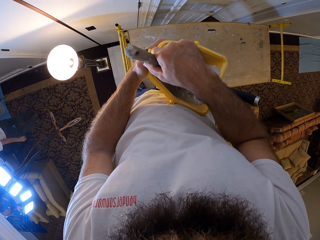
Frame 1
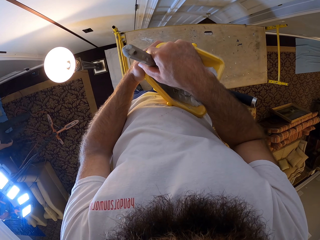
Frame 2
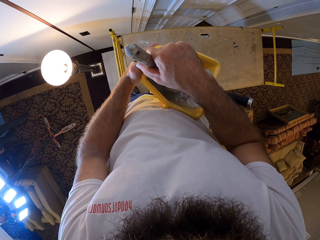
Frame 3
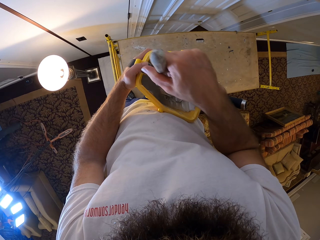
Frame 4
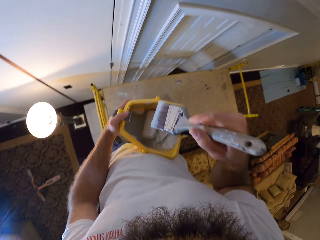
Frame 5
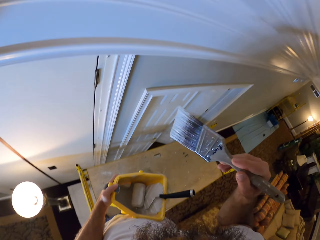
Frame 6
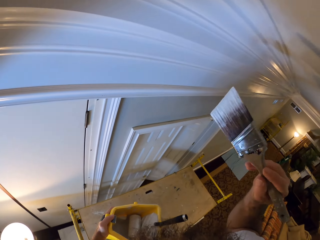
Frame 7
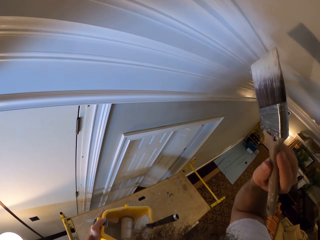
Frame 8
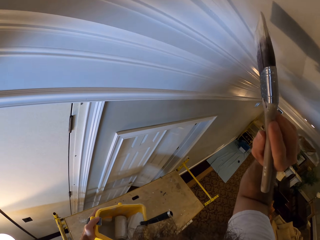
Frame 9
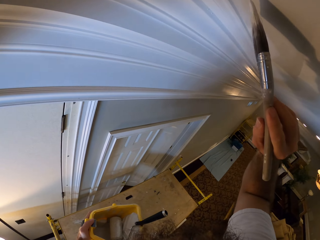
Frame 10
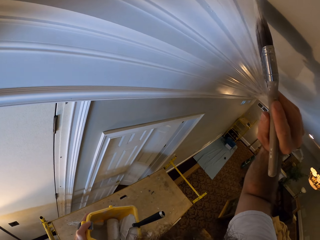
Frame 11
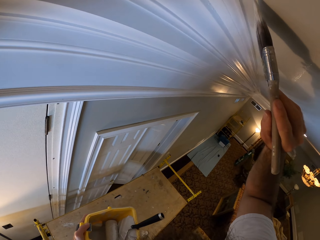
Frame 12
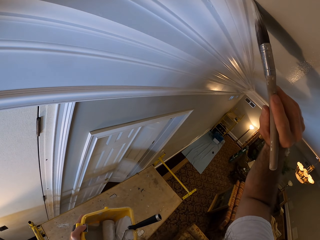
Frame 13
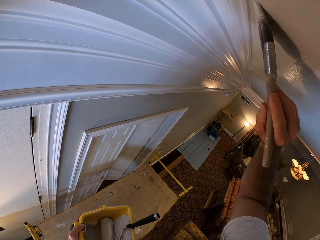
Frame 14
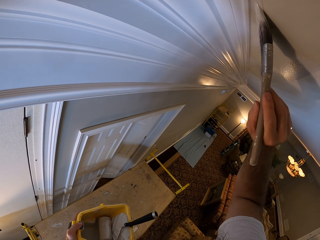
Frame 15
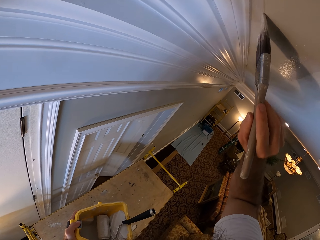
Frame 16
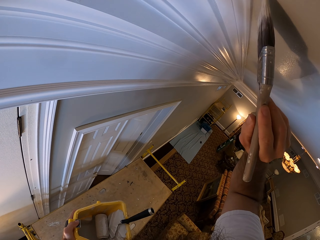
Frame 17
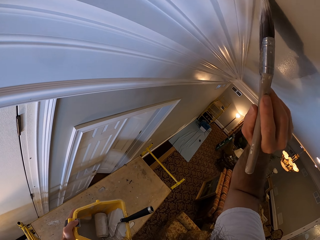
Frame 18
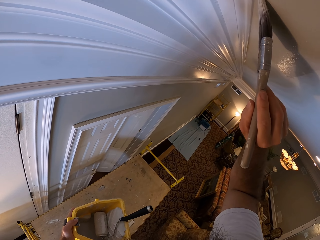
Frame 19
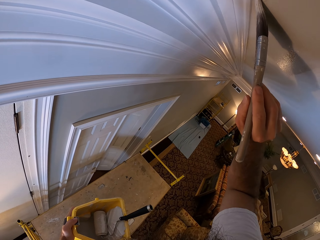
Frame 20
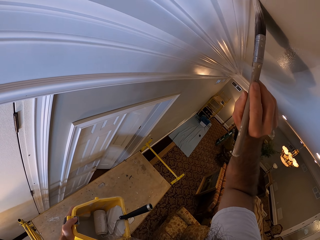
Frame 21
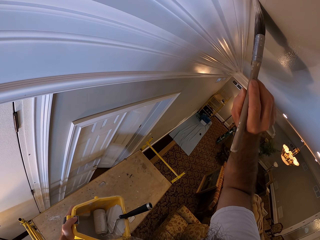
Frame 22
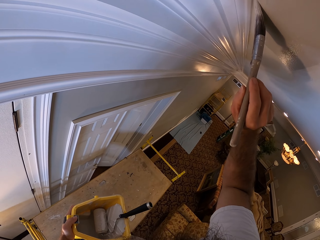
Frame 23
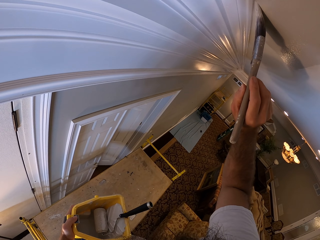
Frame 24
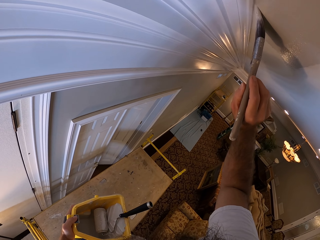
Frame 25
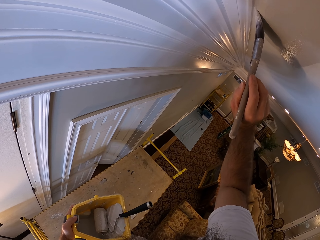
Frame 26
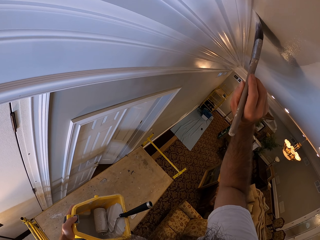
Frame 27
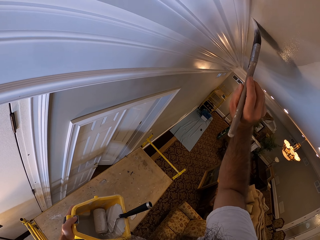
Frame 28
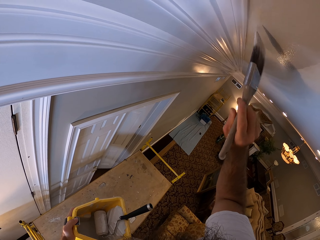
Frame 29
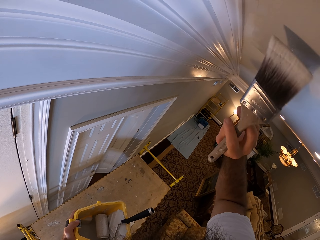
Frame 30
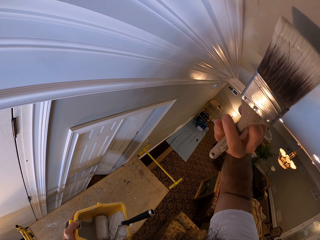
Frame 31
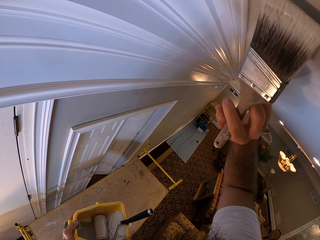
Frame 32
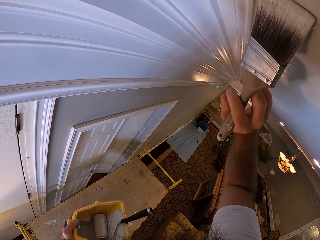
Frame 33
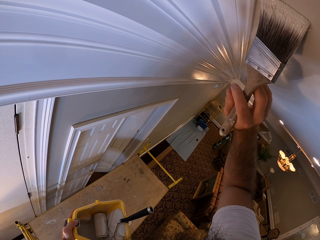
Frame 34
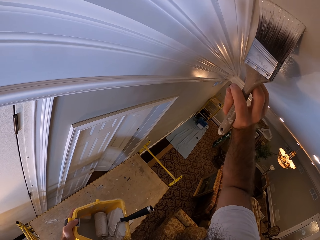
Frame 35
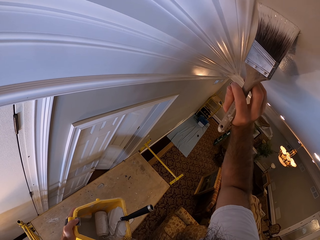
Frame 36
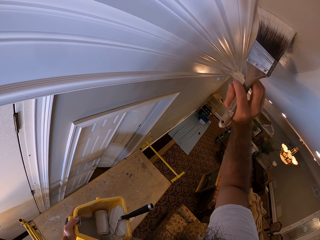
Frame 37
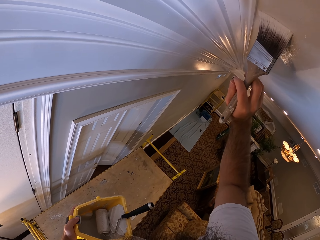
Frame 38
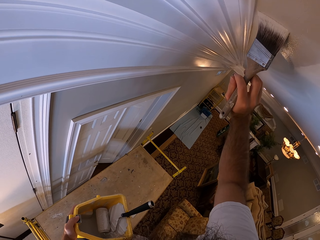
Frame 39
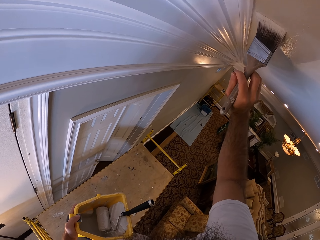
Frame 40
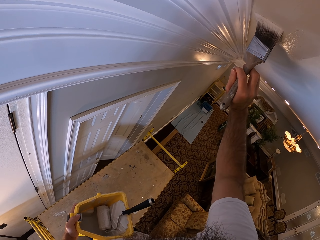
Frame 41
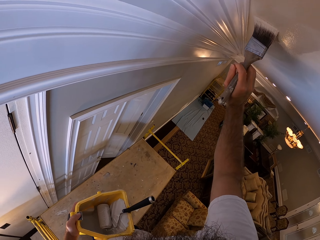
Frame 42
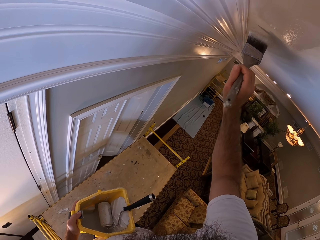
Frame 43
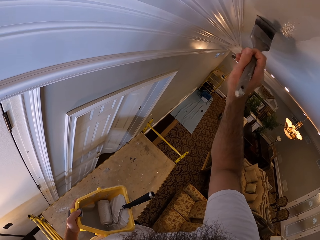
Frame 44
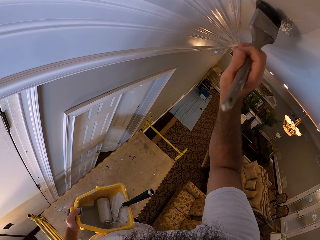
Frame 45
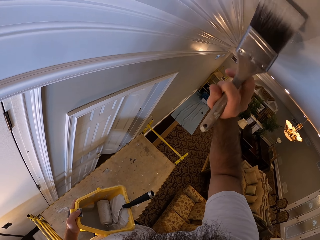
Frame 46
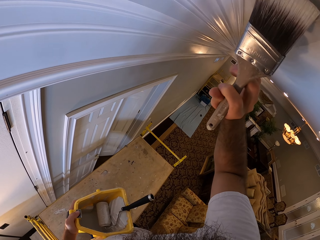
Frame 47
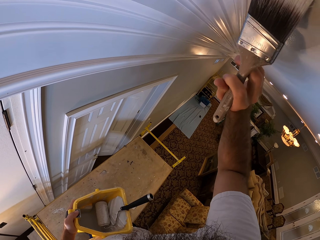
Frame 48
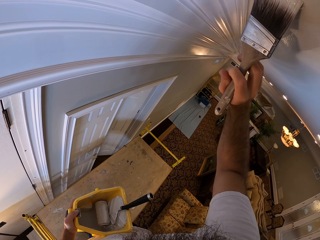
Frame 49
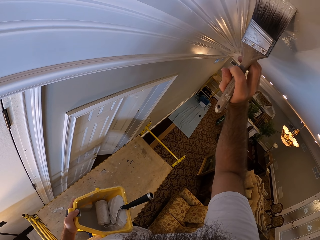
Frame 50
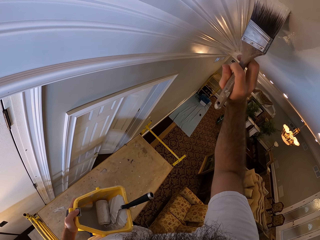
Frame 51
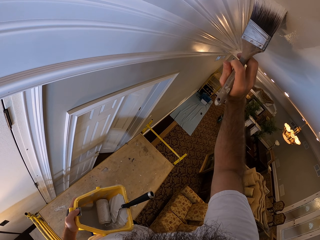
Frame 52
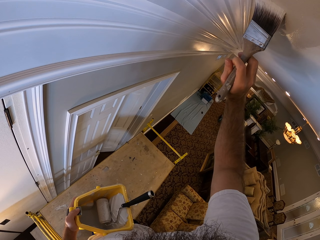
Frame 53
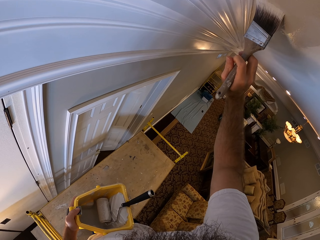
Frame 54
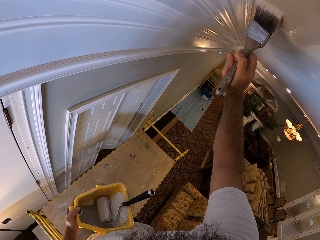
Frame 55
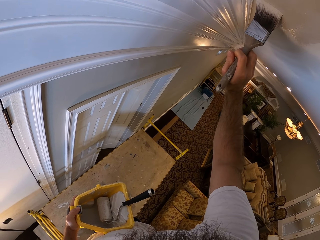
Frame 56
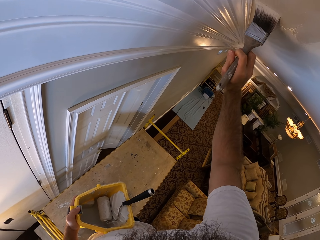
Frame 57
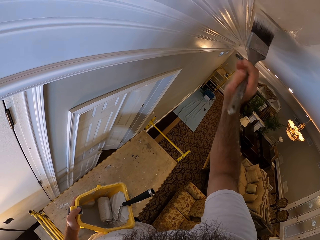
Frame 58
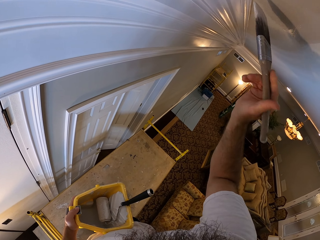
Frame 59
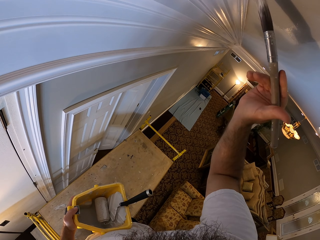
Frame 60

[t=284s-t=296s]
The camera wearer paints the ceiling with the paint brush in his right hand.

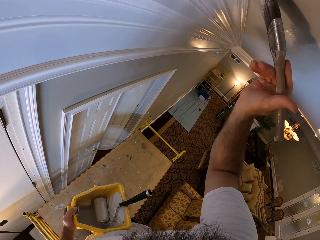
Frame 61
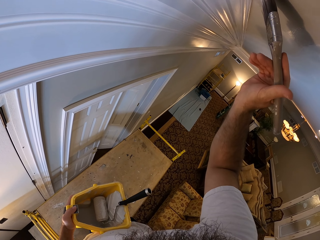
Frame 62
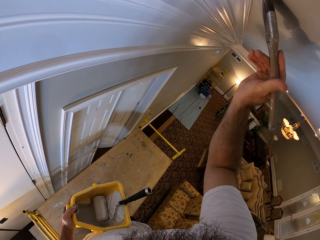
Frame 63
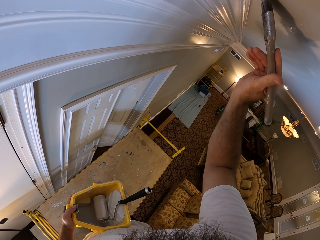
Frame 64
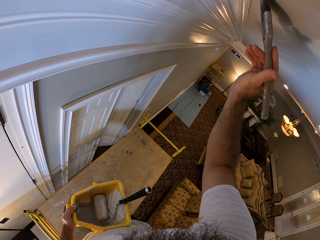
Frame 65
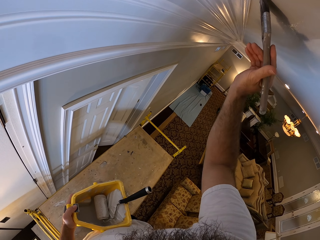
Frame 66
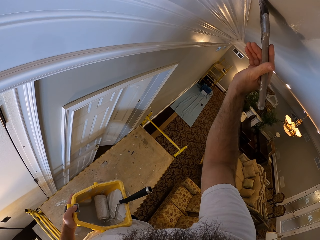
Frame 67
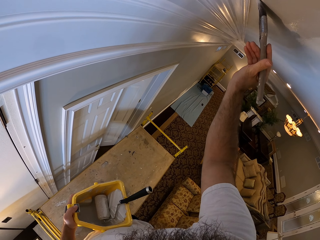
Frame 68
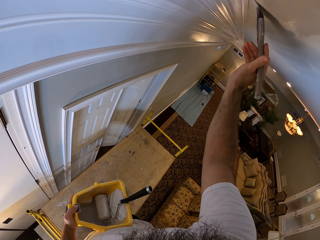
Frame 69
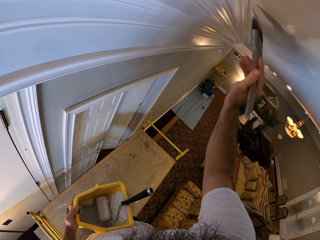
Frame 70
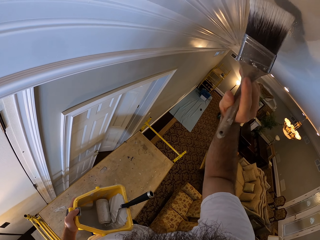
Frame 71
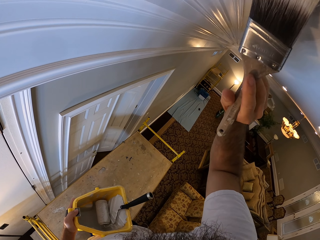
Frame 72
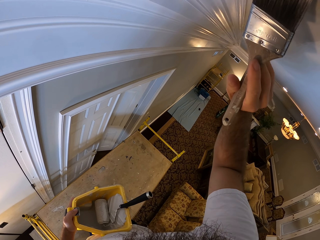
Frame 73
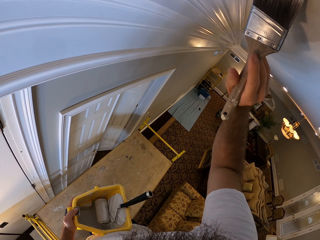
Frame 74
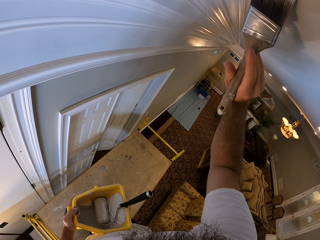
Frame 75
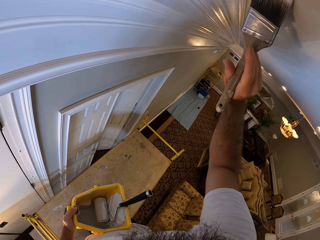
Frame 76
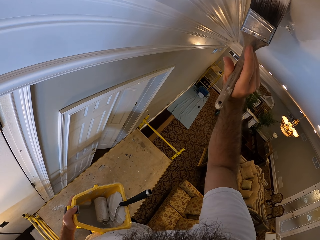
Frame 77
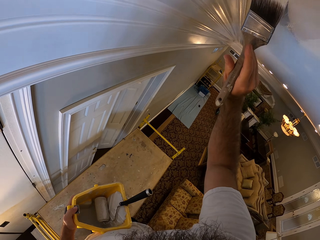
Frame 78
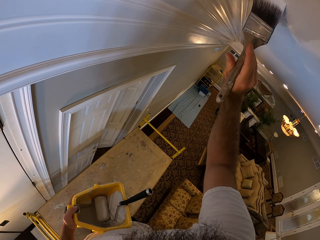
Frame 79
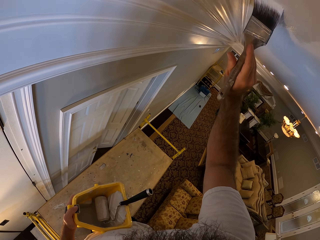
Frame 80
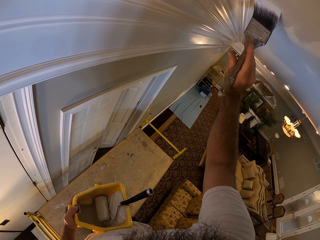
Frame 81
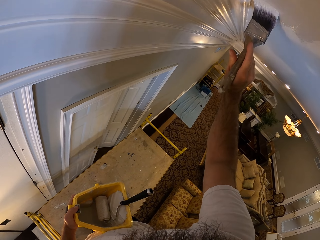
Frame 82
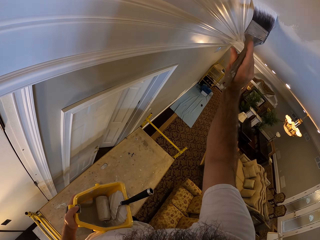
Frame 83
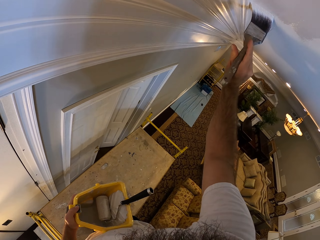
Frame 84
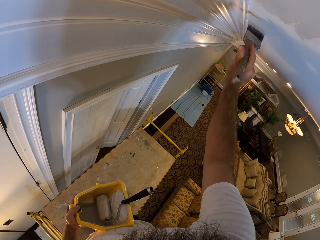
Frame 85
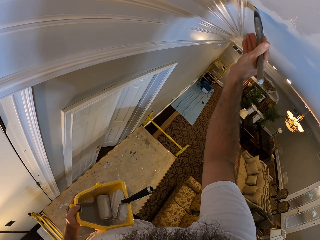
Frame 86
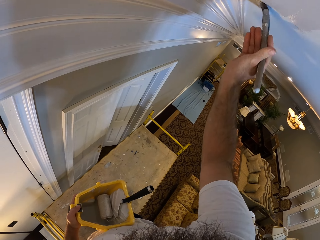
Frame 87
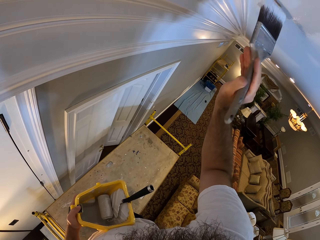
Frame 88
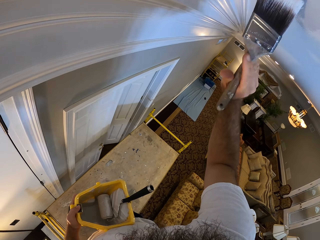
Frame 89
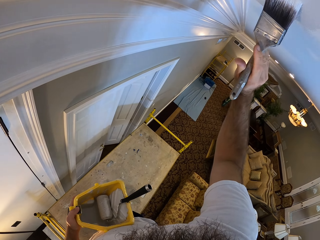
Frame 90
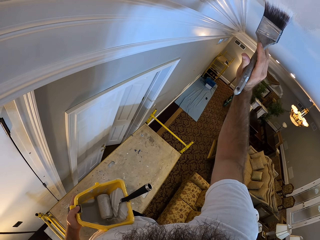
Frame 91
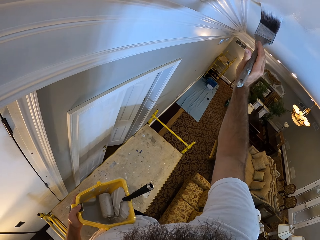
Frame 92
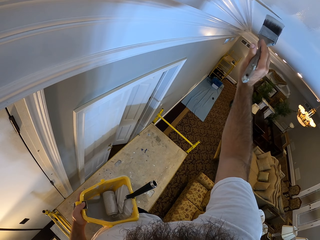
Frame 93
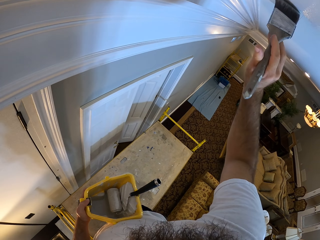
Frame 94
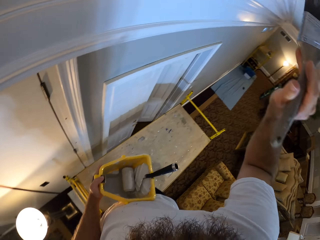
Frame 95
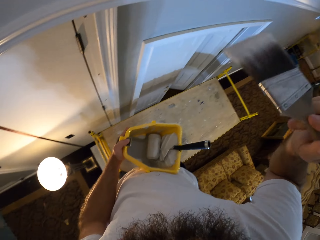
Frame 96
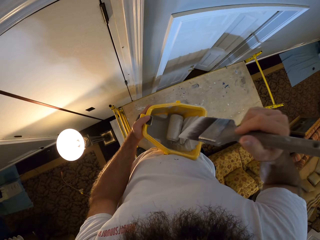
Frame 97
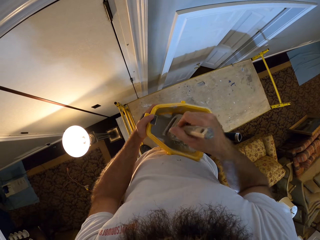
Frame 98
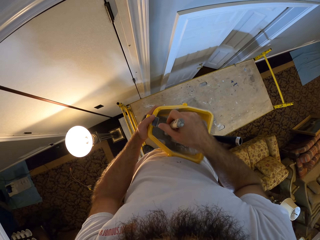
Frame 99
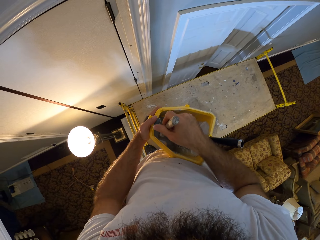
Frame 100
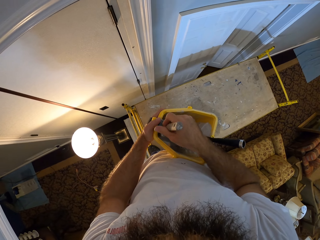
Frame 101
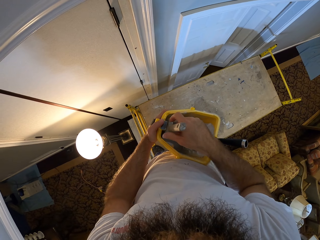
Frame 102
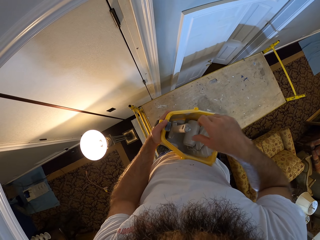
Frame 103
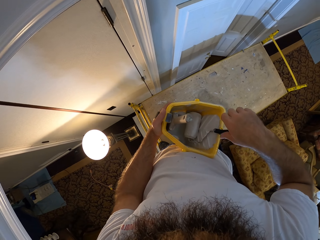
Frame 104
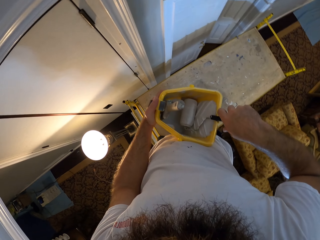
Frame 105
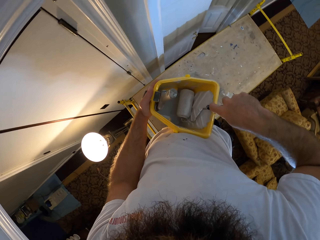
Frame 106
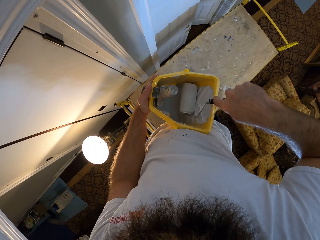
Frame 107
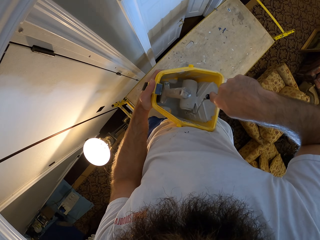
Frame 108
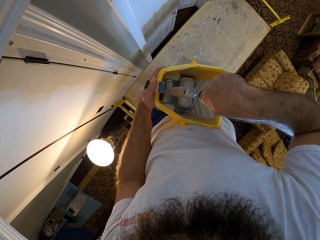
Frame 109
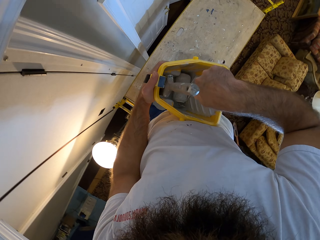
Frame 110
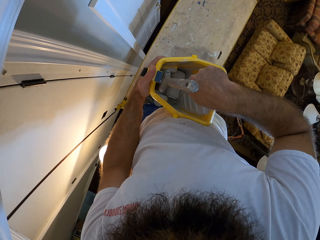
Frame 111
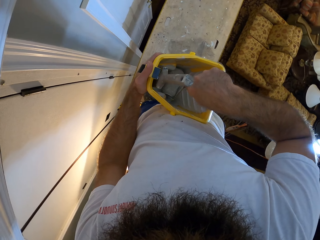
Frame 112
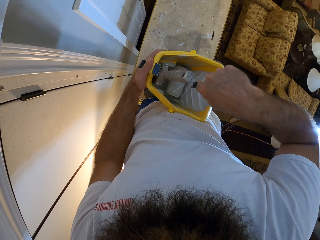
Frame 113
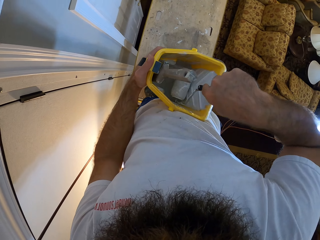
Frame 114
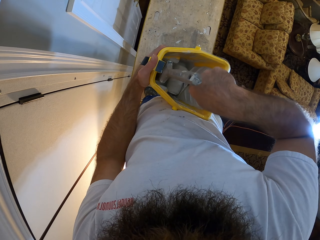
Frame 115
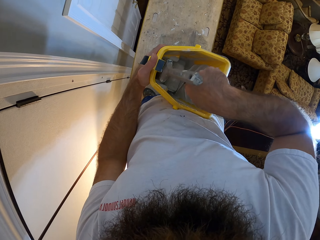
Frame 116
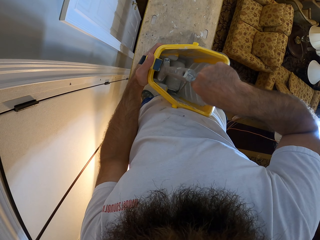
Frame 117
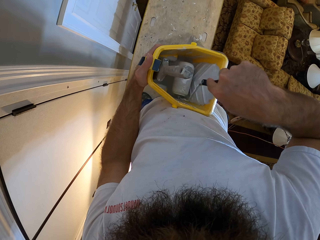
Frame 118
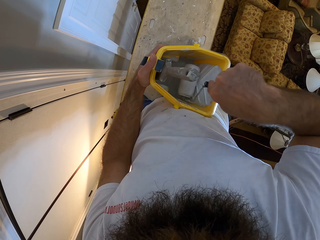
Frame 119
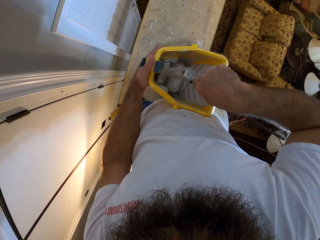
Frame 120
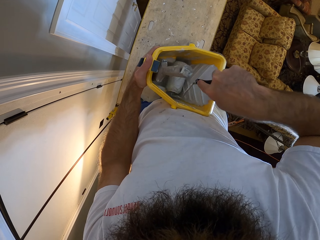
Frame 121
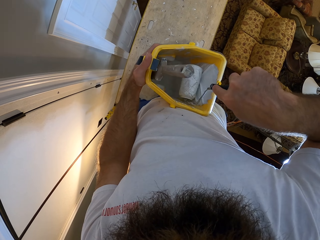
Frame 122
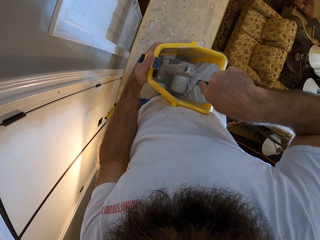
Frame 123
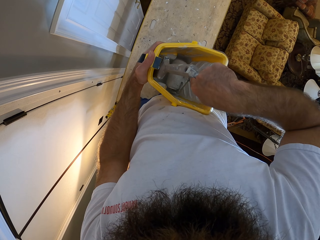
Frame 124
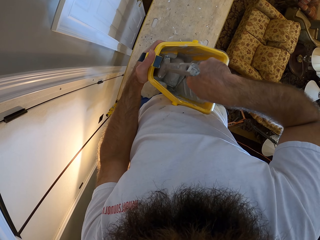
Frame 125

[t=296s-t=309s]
The camera wearer drops the paint brush in the paint bucket with his right hand. He holds the paint roller from the paint bucket with his right hand. He takes paint from the paint bucket with the paint roller in his right hand. He rubs the paint roller in the paint.
